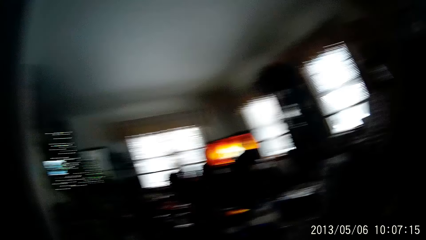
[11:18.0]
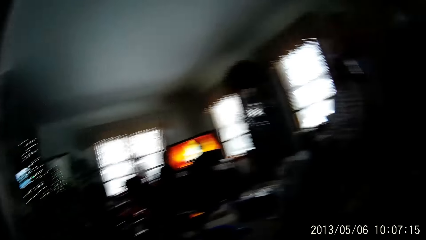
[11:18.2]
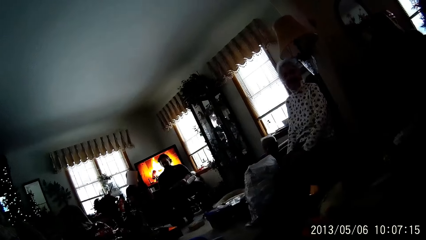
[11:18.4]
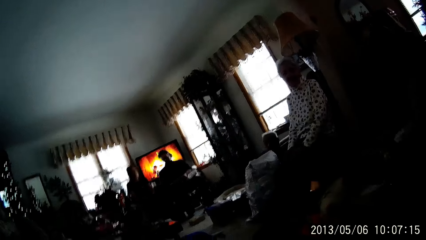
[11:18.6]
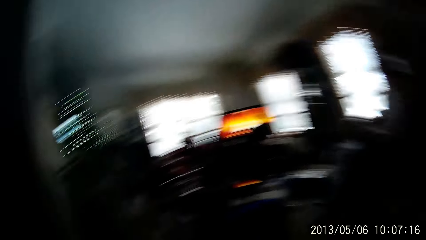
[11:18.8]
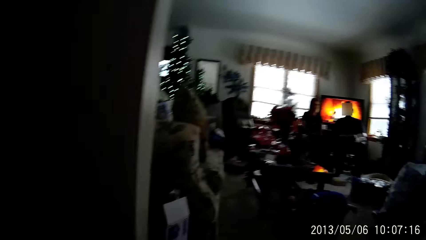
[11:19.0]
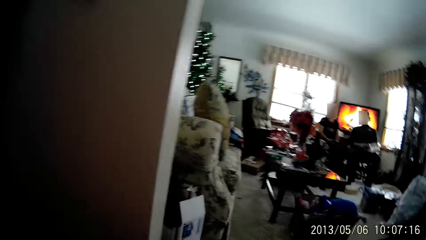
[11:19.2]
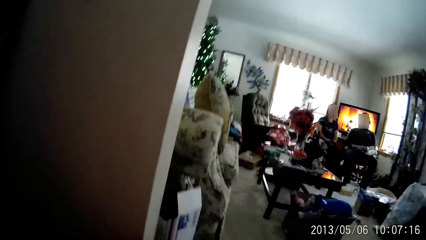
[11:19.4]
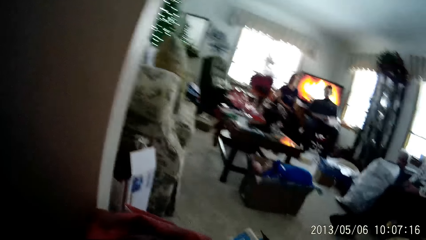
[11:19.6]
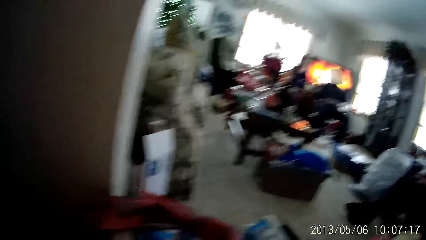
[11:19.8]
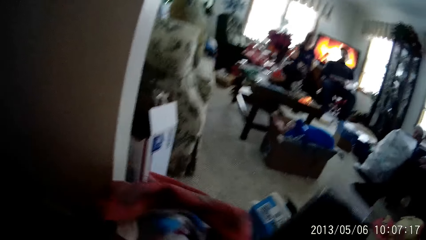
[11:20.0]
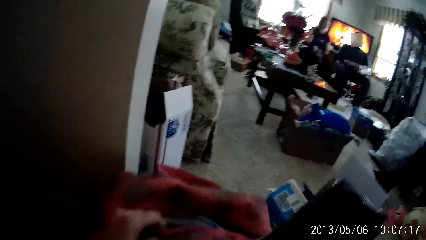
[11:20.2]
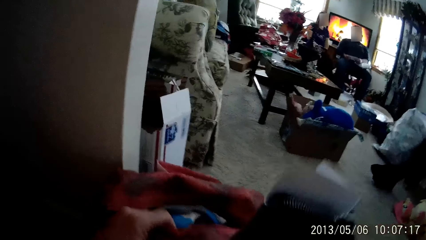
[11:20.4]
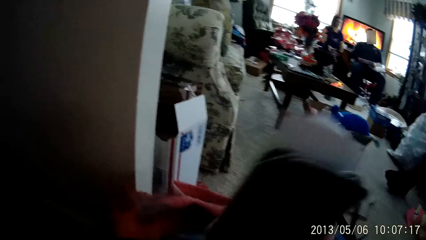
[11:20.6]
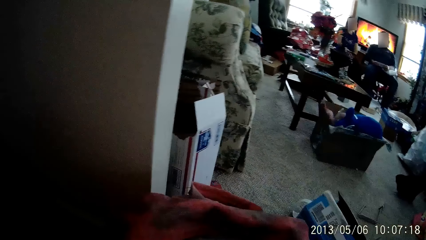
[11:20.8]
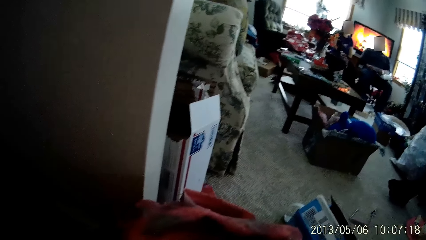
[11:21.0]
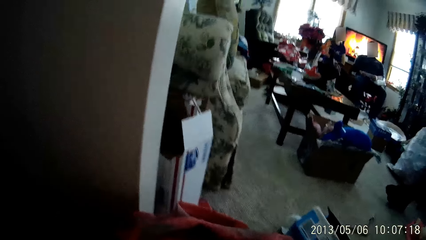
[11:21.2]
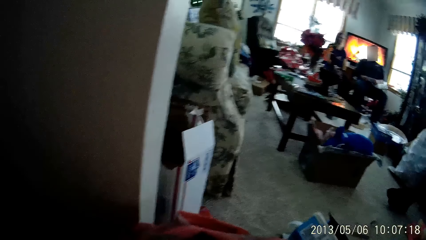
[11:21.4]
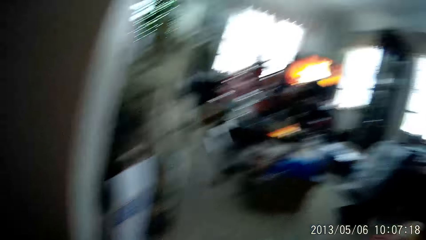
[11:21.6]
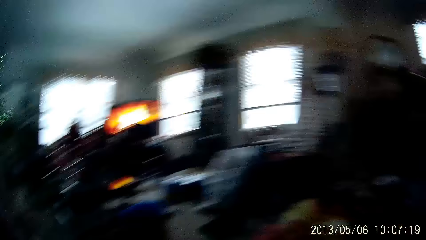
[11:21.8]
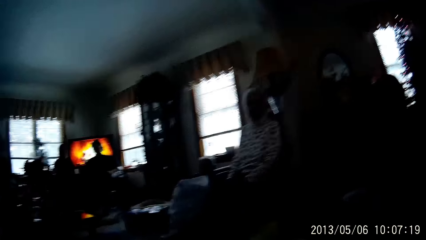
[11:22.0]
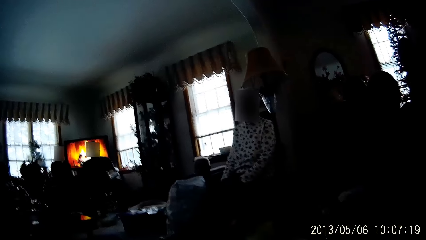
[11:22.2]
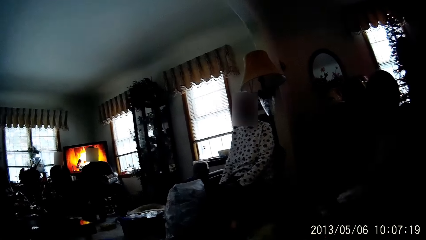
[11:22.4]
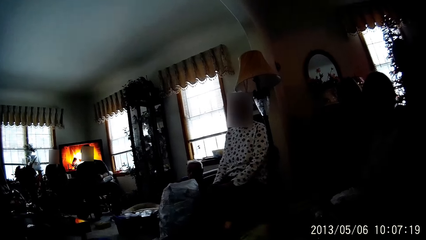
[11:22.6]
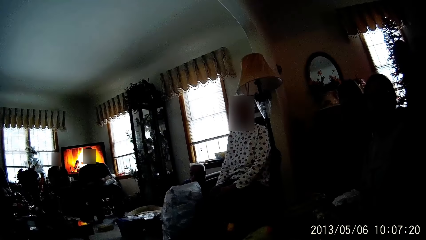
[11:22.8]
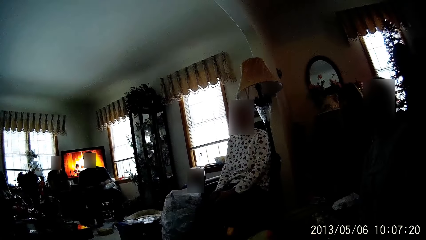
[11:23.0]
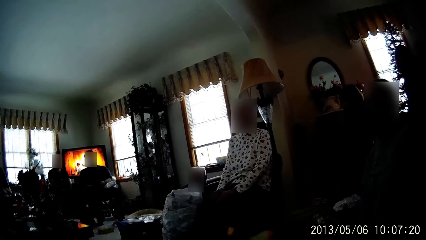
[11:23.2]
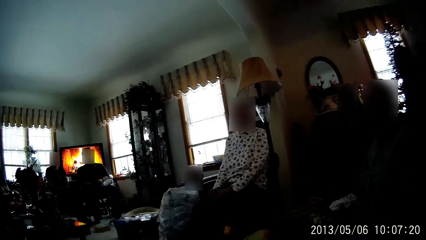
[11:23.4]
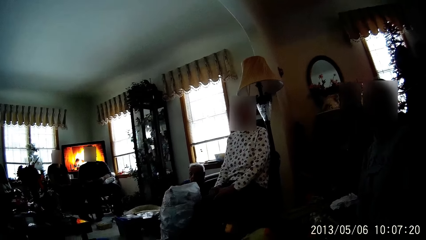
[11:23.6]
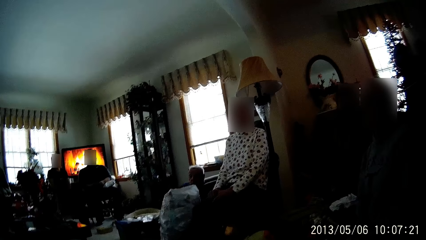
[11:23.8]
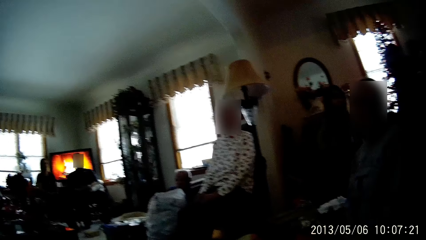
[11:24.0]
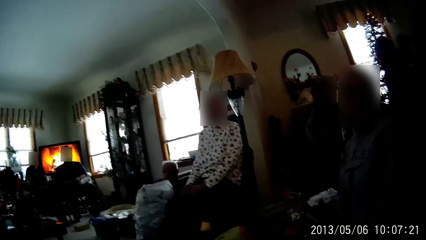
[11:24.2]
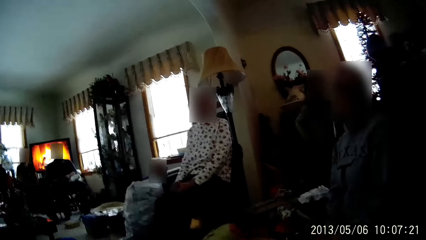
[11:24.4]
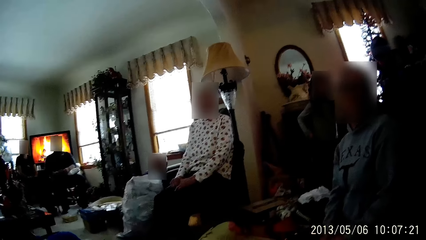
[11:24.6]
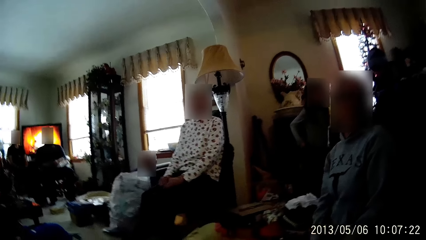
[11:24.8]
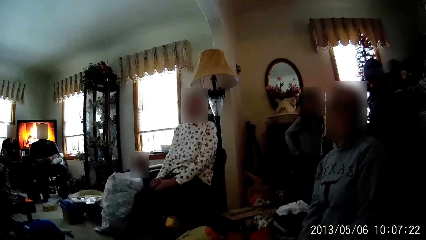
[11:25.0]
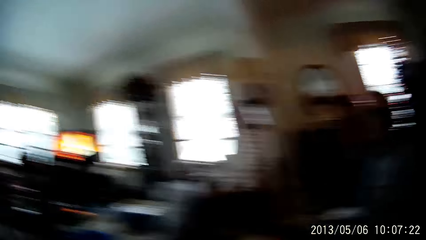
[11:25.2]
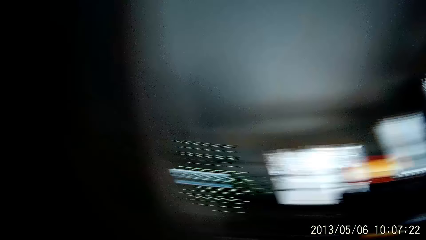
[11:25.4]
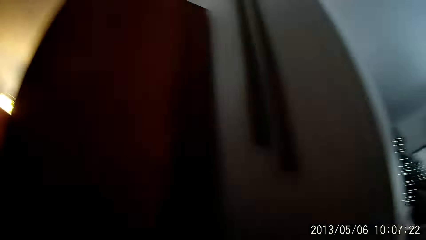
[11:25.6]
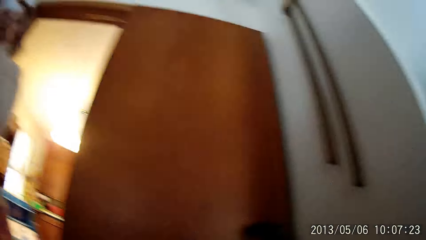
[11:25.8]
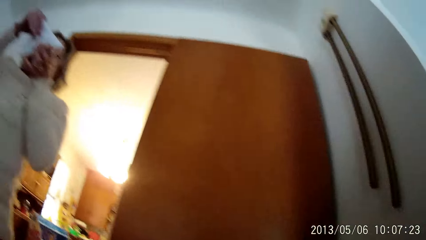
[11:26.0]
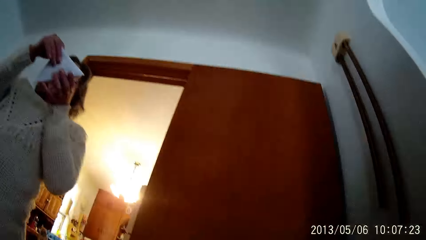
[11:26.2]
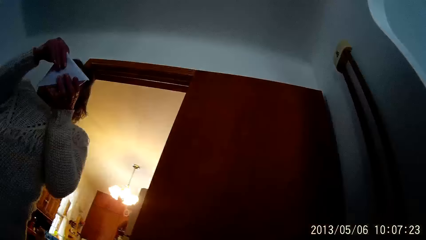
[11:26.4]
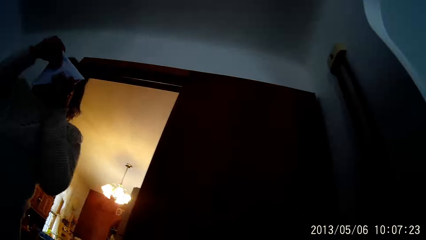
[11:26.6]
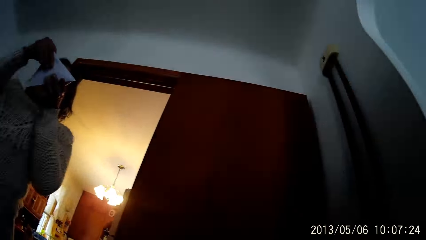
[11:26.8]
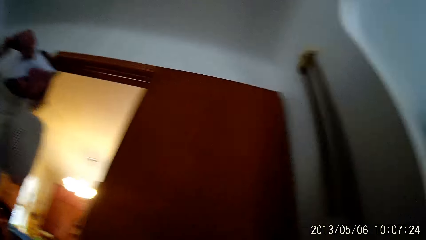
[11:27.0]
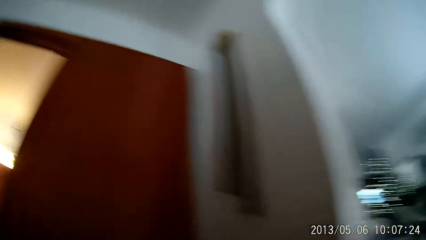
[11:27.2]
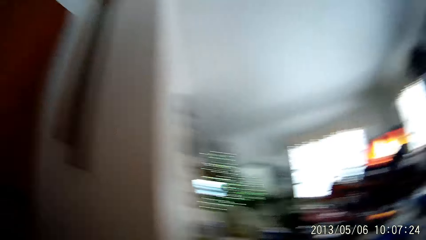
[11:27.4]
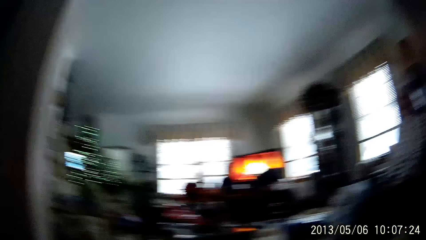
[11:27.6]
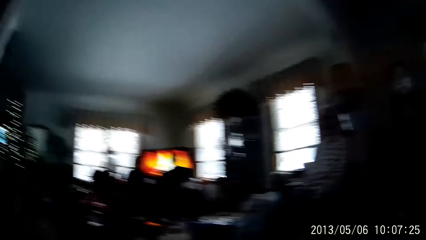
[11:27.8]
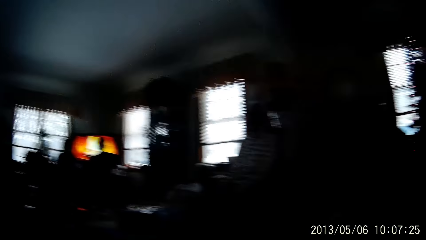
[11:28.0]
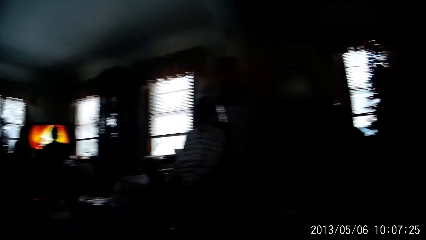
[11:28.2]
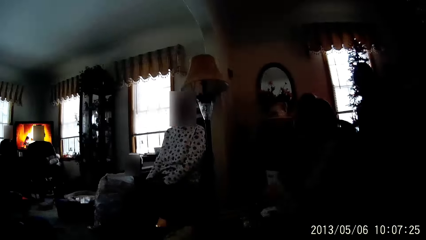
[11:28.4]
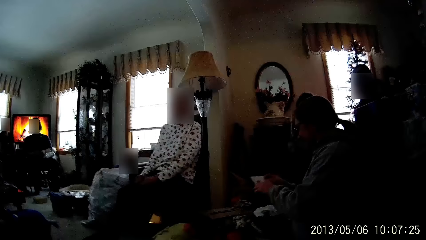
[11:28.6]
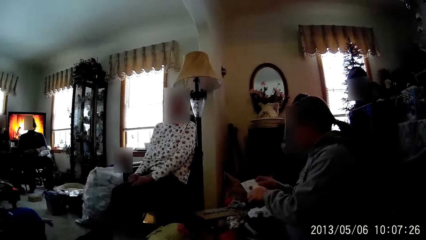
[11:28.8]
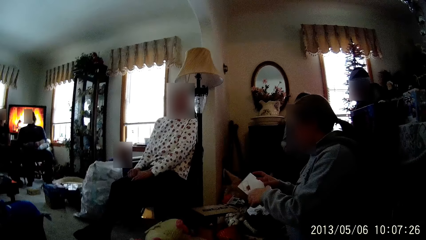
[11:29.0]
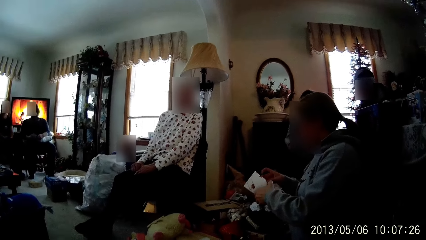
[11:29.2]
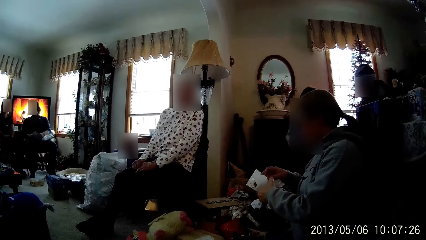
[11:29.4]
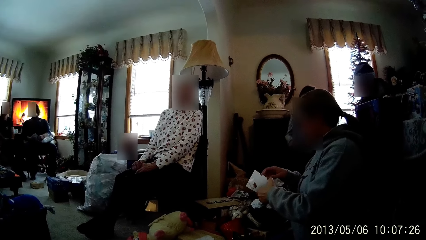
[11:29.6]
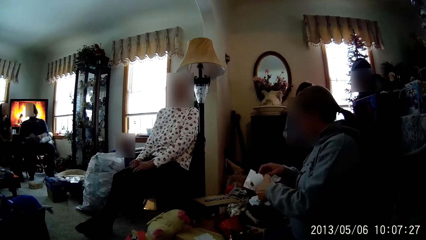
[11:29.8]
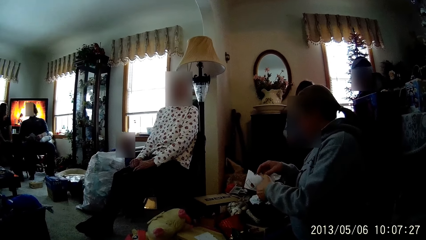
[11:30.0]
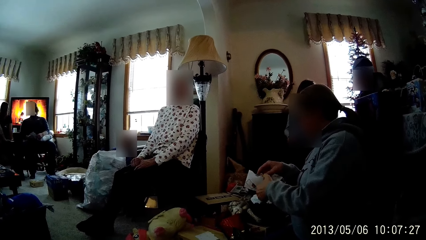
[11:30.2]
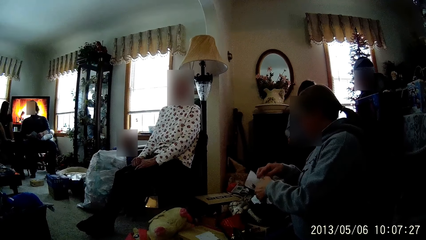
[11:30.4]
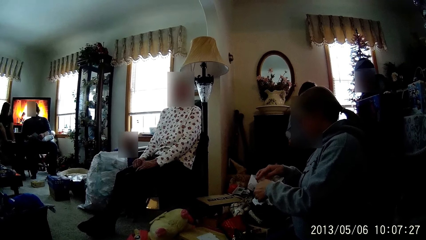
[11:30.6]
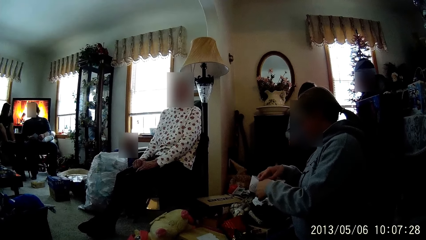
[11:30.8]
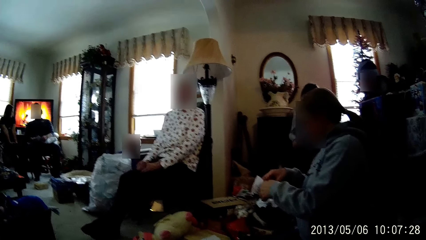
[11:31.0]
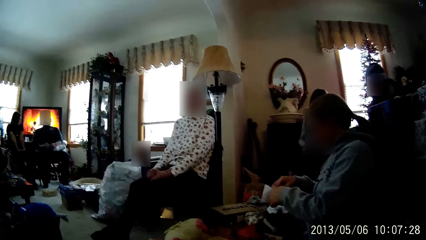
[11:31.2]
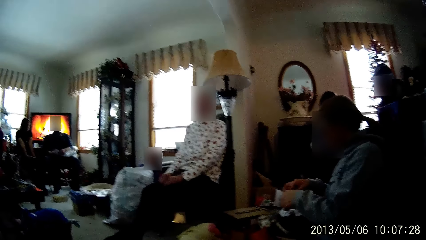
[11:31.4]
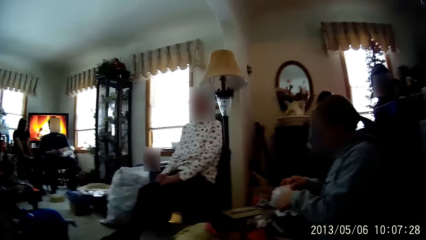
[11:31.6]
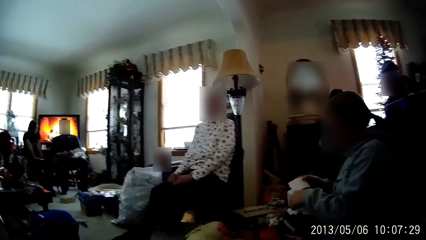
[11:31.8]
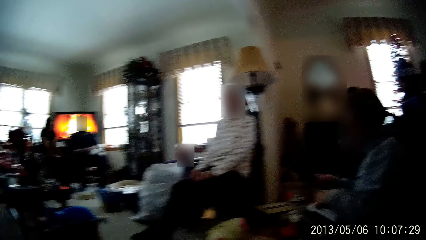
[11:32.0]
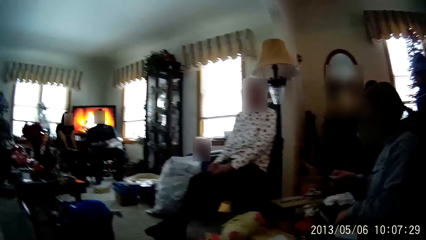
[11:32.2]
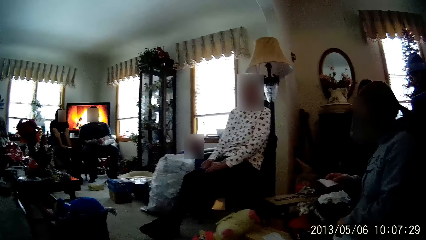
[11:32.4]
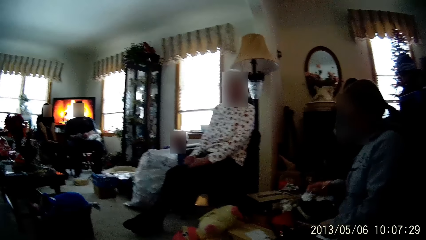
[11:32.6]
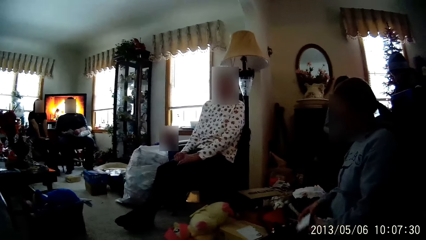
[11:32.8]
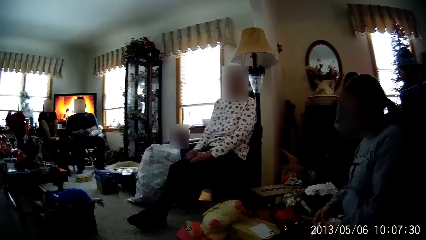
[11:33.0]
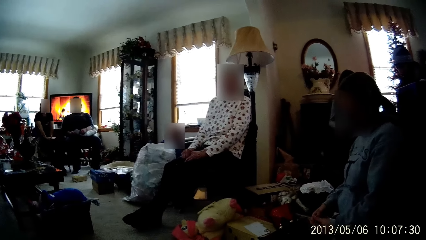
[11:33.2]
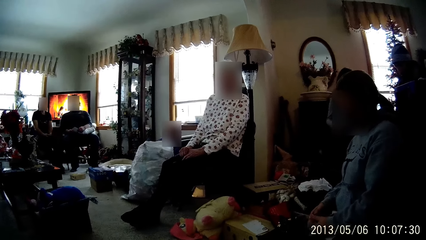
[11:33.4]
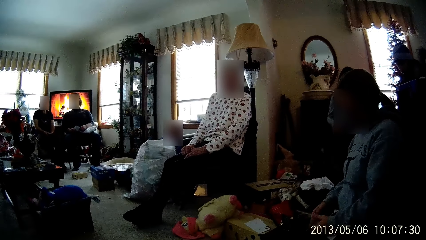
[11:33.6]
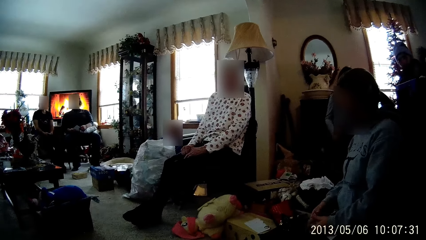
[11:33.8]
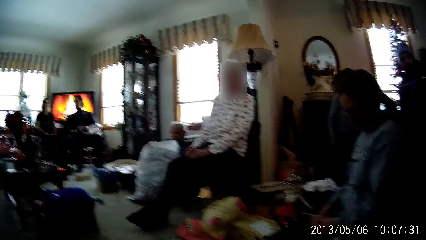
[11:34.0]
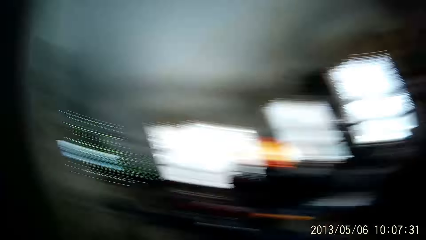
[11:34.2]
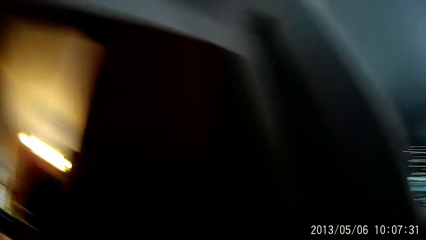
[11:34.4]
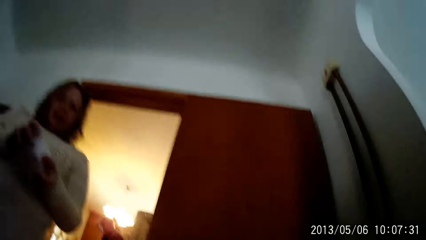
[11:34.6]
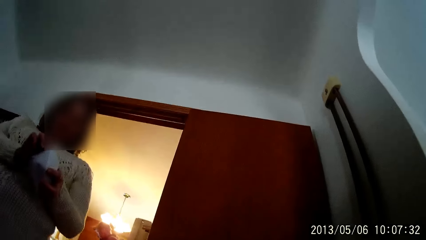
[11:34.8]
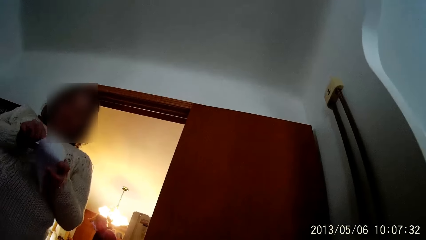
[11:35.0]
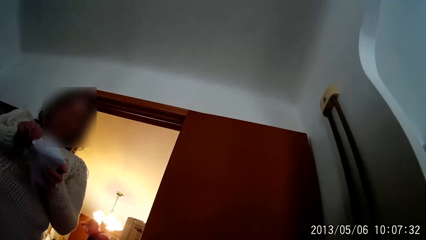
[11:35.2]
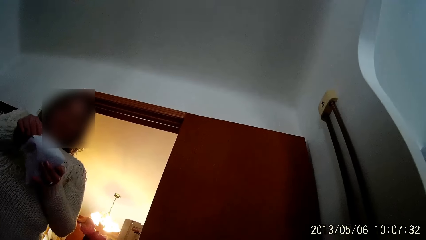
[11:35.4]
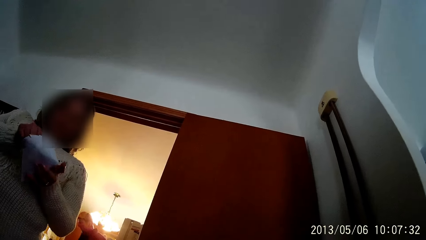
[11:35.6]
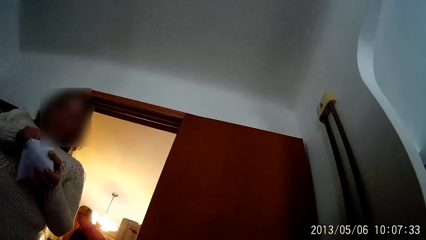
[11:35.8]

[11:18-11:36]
The camera wearer holds a red bag with her left hand. She puts a black purse in the red bag with her left hand. A woman opens a white envelope with both hands. The woman removes a white paper from the white envelope with her right hand. The woman opens the white paper with both hands. Another woman opens a white envelope with both hands.
